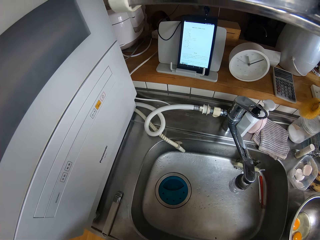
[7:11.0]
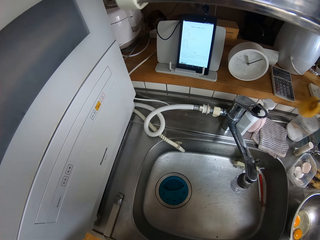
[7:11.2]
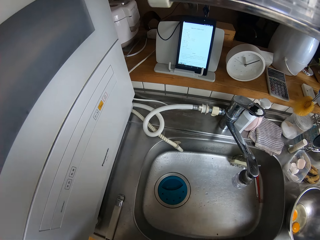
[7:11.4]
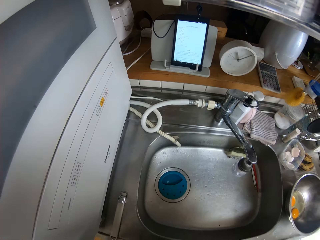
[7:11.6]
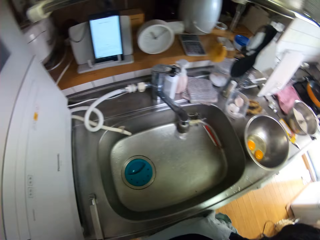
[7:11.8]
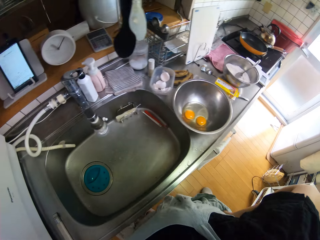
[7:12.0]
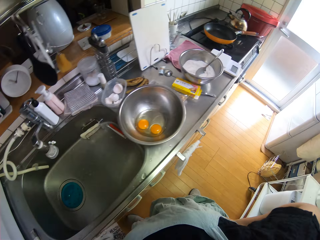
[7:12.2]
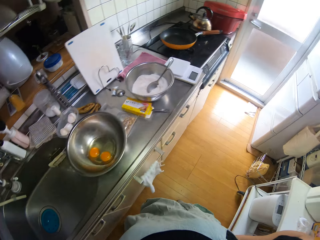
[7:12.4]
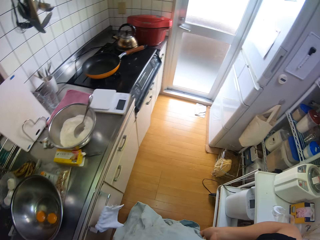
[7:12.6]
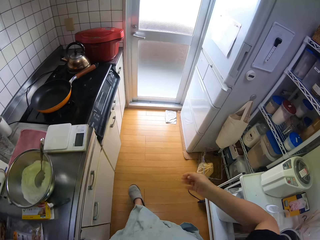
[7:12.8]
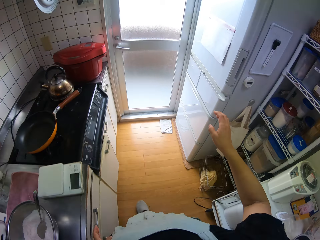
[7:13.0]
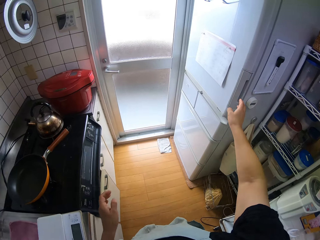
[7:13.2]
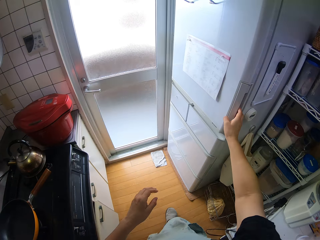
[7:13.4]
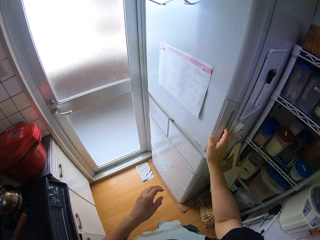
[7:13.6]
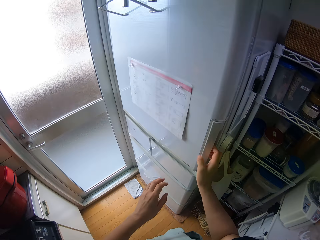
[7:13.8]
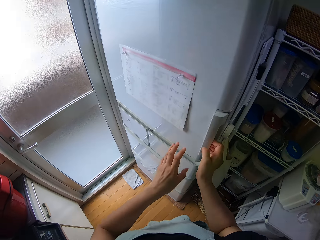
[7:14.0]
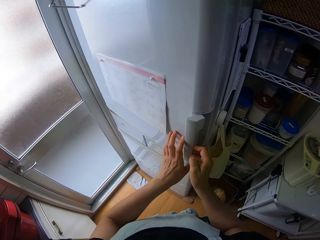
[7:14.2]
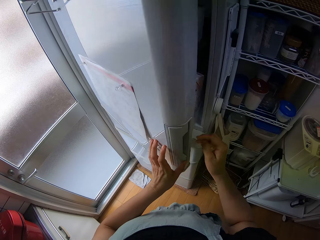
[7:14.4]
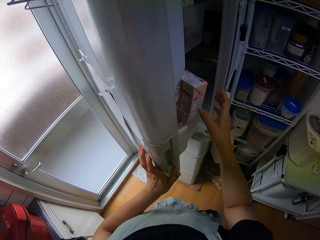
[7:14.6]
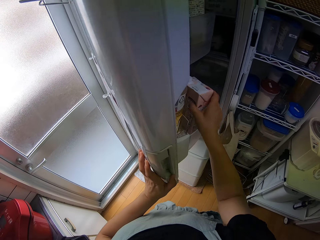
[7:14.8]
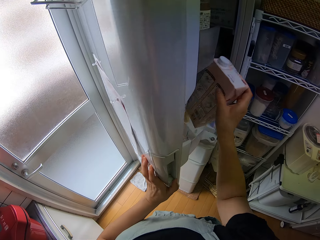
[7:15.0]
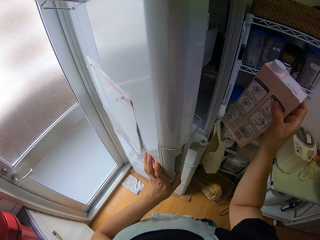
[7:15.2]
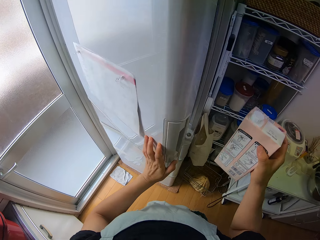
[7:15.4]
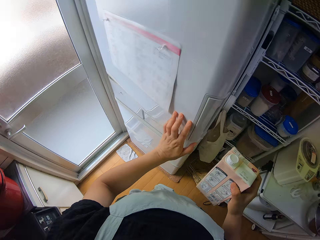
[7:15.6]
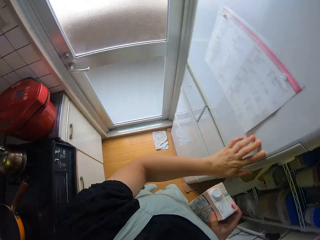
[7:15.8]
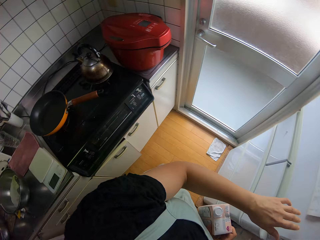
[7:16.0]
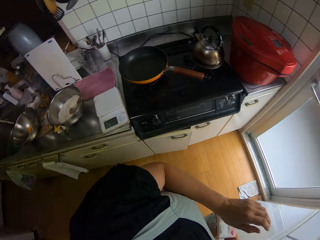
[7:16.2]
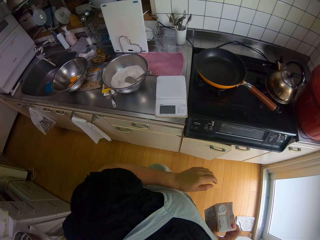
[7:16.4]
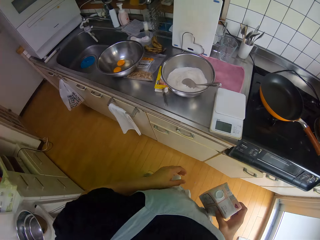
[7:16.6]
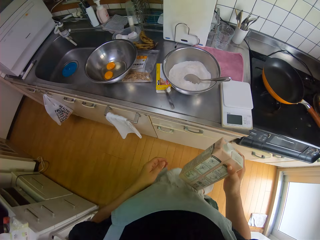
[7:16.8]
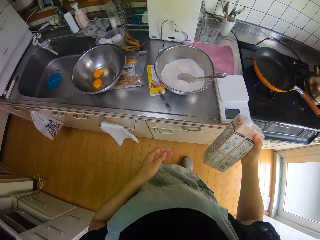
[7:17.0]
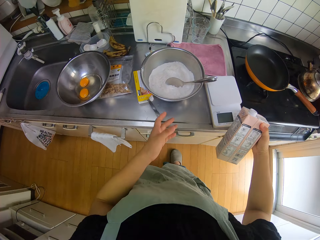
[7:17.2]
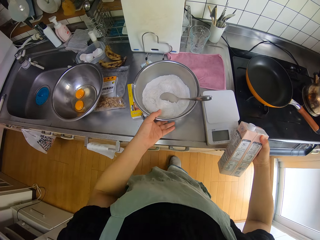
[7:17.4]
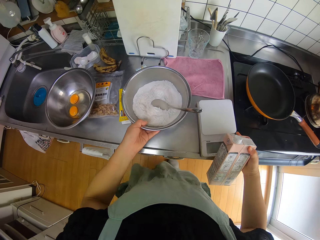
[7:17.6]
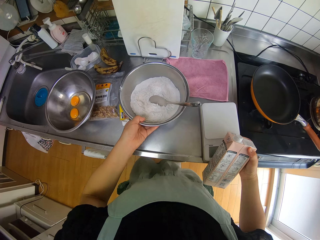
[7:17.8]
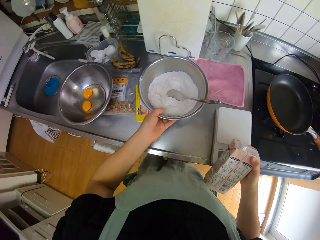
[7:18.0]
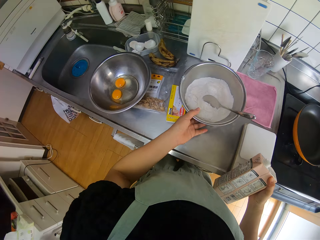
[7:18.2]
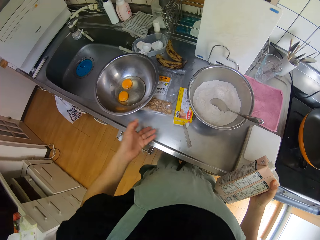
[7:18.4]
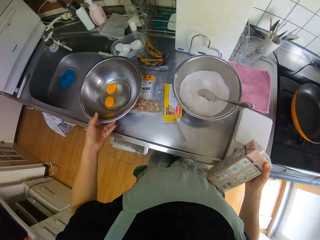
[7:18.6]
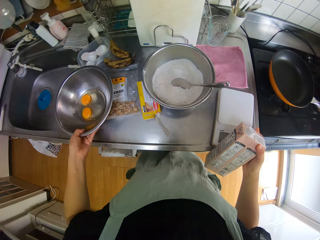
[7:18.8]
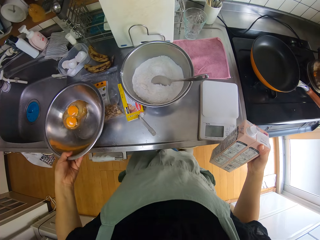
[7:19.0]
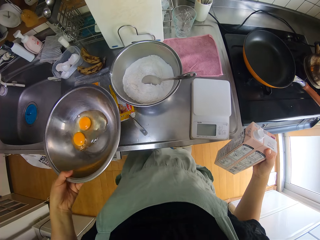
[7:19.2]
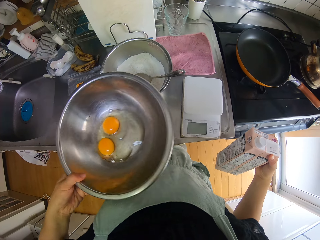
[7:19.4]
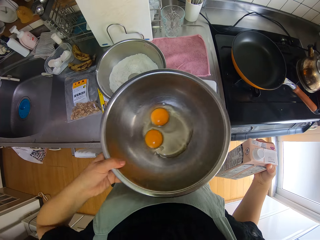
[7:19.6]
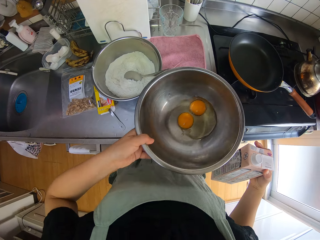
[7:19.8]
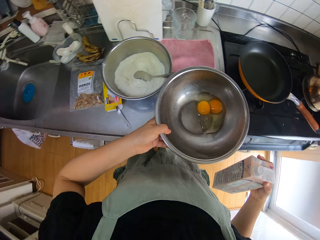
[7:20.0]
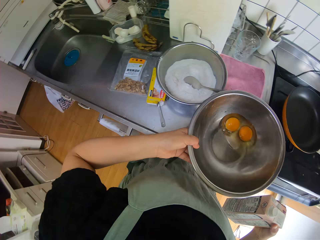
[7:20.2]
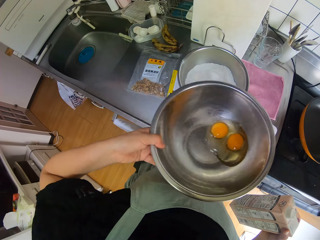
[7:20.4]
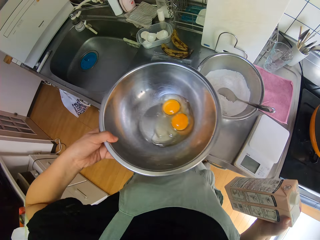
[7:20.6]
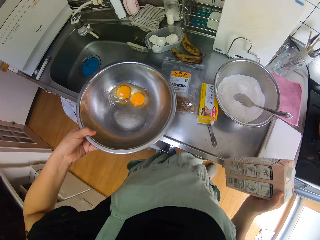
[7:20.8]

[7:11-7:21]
The camera wearer dries the hands. He walks around. He opens the refrigerator behind him. He picks up a milk from the refrigerator with his right hand. He closes the refrigerator. He moves the bowl with brown sugar and flour on the sink. He moves the scale on the sink. He carries the egg bowl.

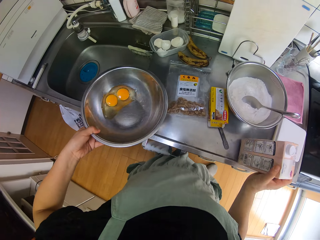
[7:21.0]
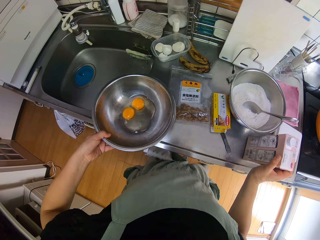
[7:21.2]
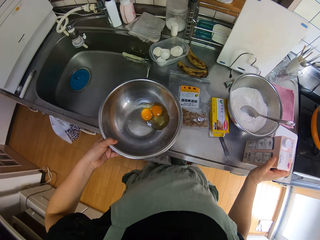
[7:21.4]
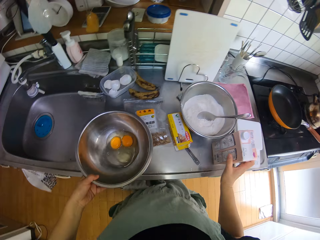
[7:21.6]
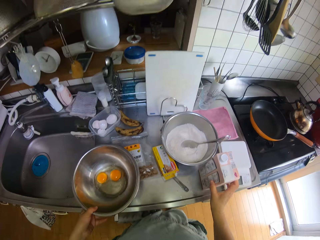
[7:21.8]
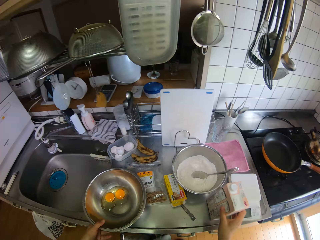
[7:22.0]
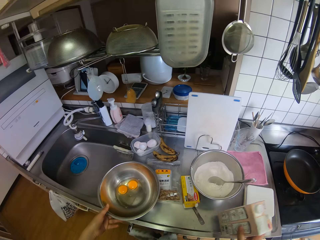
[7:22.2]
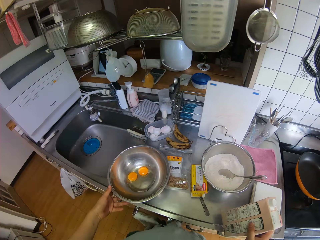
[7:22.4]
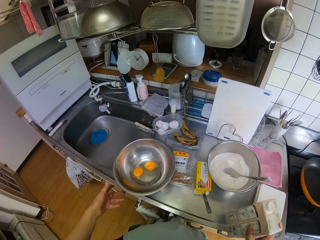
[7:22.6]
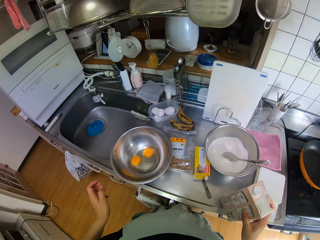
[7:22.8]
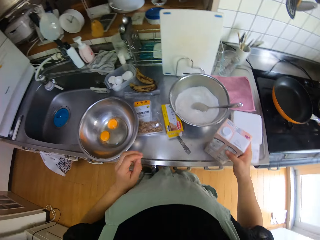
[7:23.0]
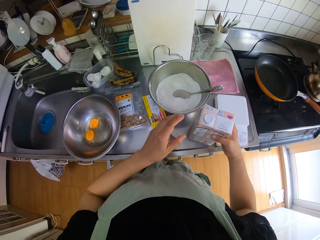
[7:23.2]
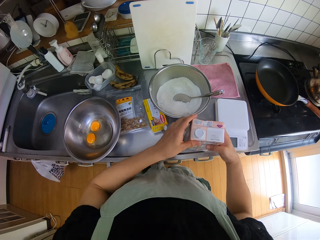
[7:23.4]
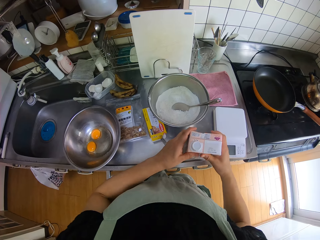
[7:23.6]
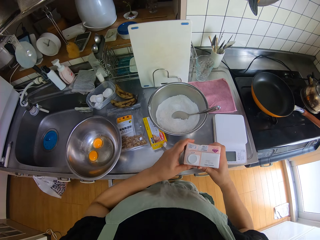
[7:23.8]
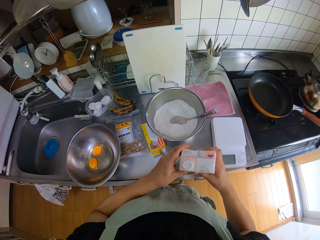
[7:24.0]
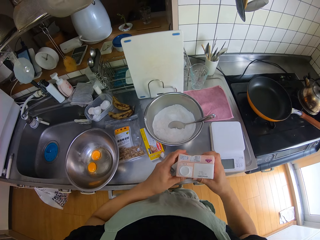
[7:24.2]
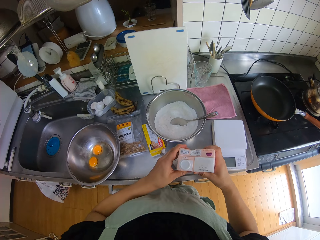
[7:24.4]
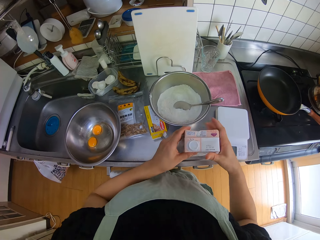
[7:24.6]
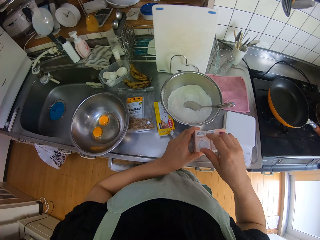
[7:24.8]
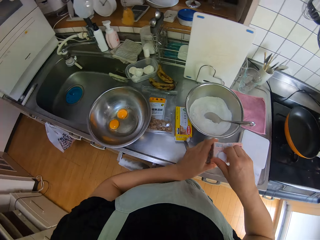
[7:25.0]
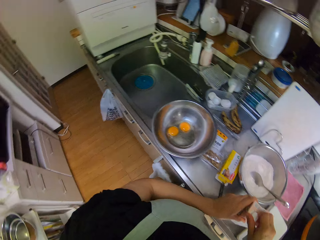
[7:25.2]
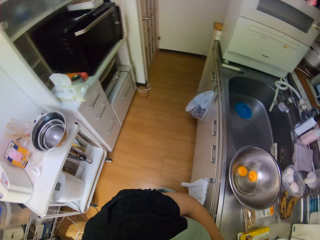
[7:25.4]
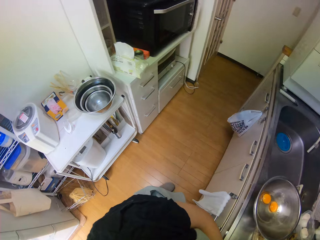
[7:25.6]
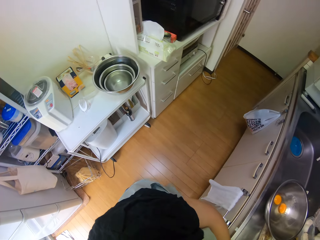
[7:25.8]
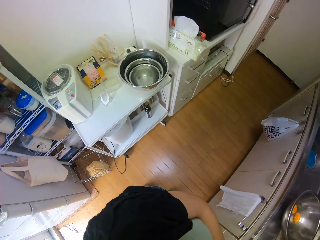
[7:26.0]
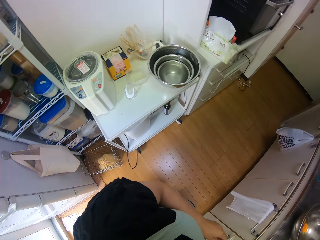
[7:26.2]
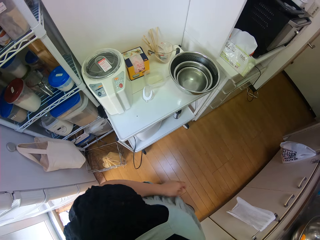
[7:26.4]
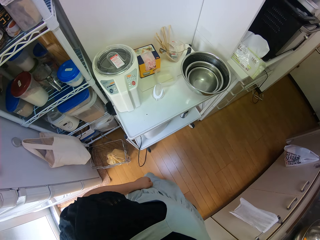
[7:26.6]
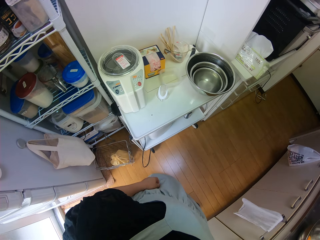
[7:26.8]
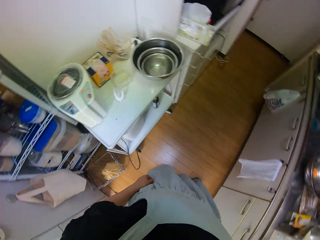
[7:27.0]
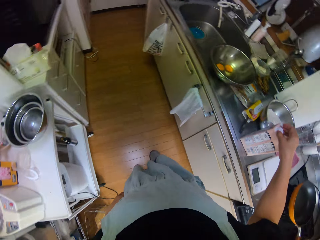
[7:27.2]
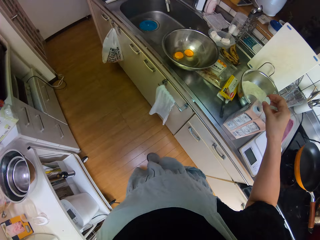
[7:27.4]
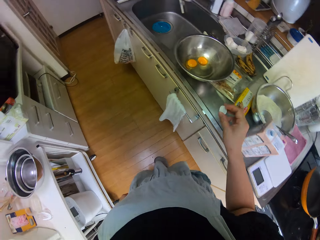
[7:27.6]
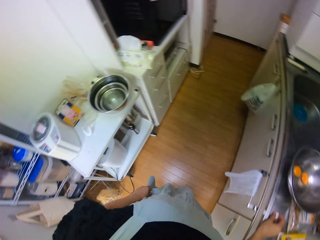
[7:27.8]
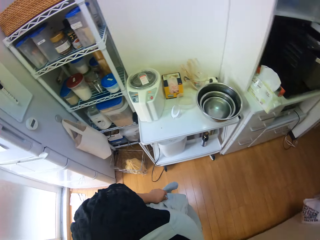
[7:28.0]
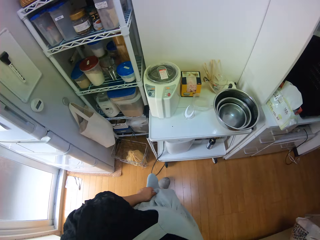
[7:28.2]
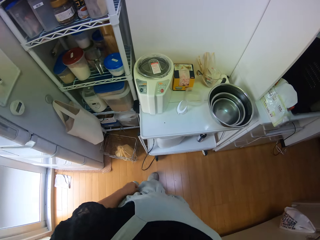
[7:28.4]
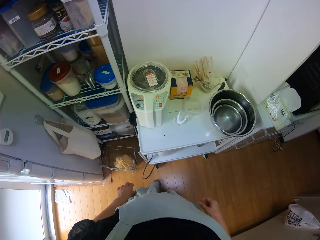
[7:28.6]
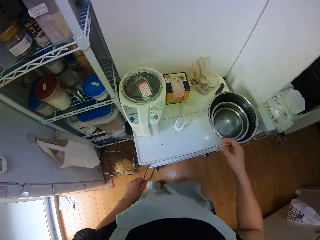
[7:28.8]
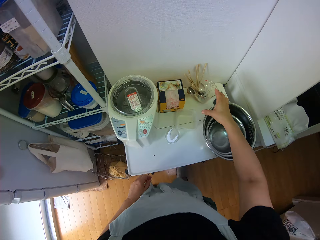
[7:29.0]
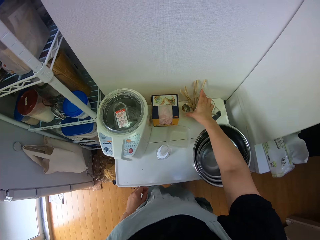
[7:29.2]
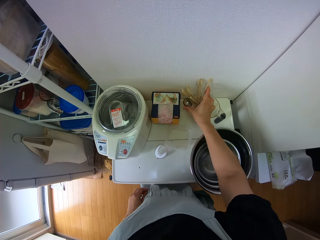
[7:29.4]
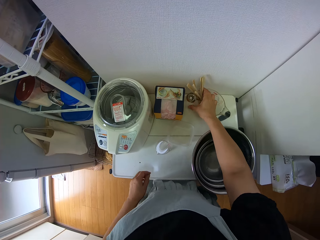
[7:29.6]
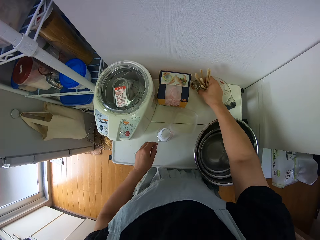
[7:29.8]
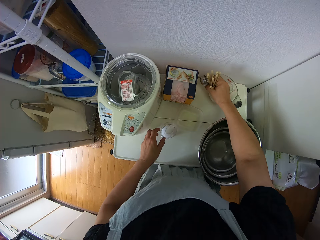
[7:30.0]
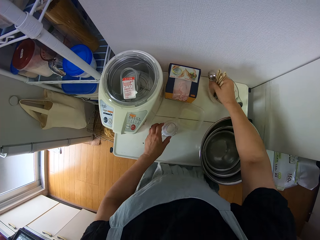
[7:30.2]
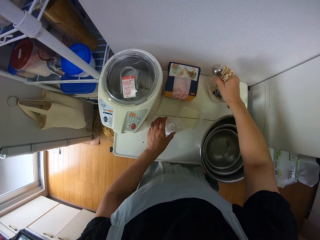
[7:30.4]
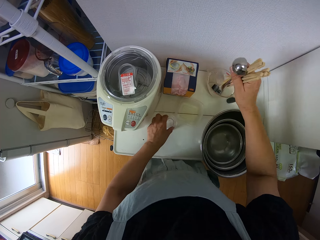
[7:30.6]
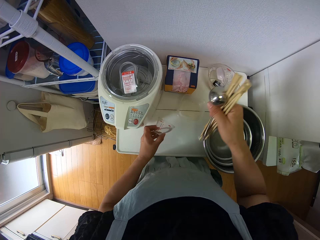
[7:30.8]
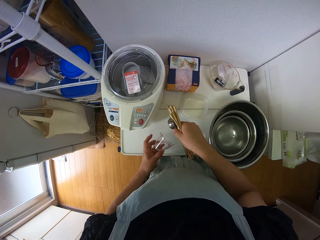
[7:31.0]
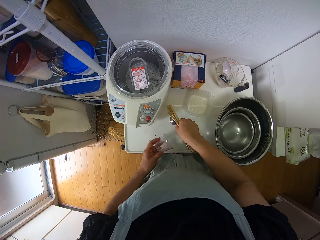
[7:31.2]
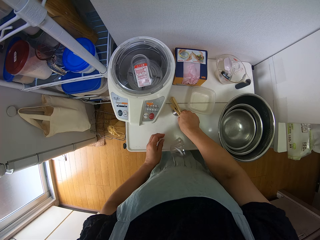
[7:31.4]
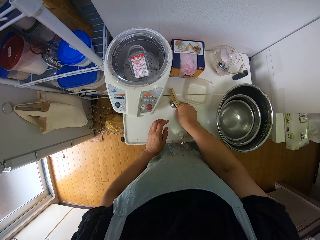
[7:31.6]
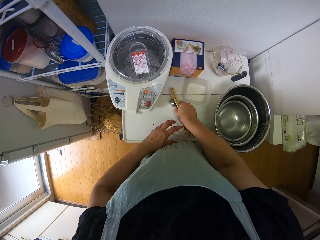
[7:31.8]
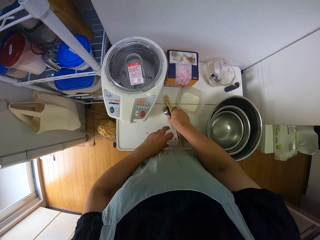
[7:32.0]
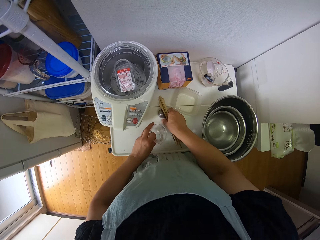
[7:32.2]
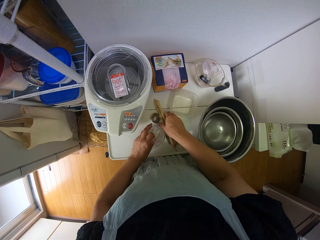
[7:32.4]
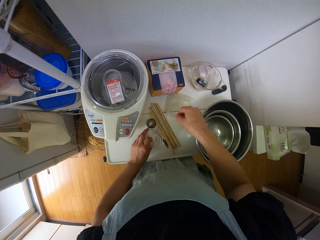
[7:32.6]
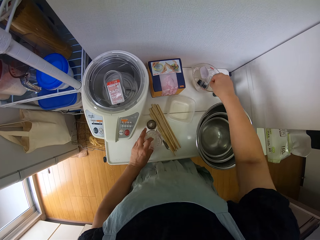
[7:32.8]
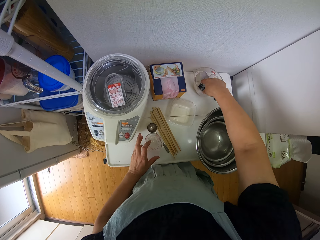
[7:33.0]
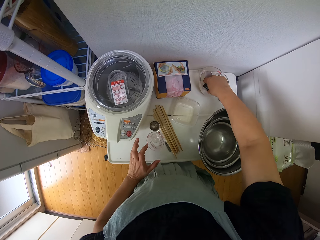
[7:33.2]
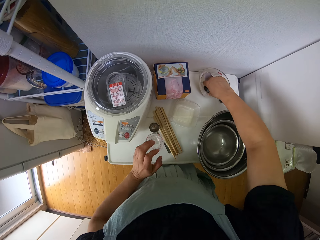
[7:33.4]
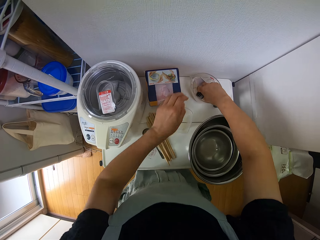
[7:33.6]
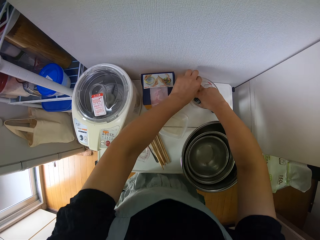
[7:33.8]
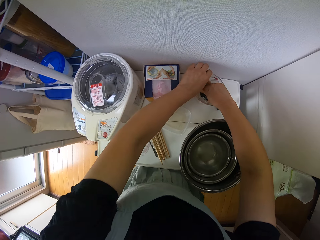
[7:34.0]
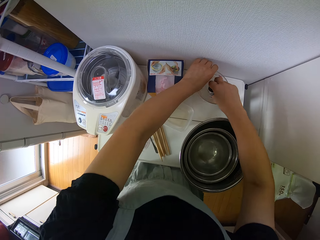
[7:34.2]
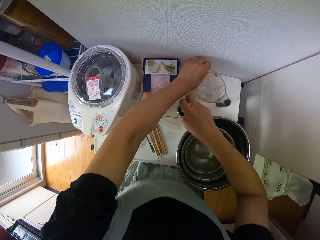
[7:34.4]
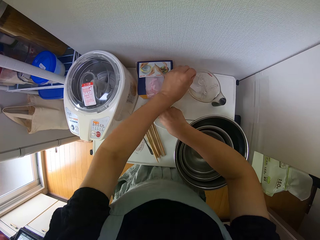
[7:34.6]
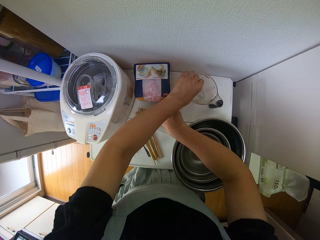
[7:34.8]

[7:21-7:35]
The camera wearer drops back the egg bowl. He shakes the milk in his right hand. He shakes the milk with both hands. He touches the milk cap. He looks around. He packs some chopsticks and a spoon from a measuring jug on the table behind him. He moves a small container on the table with his left hand. He drops the chopsticks and spoon on the table. He picks up a small container and a spoon from the measuring jug.
